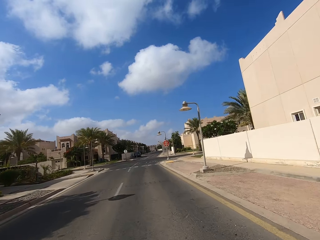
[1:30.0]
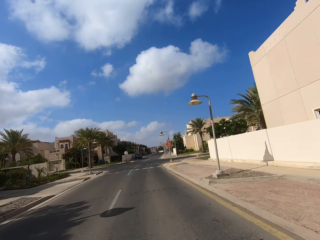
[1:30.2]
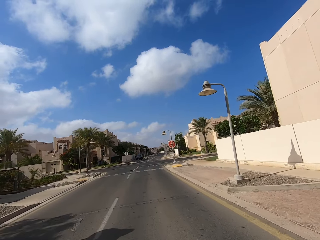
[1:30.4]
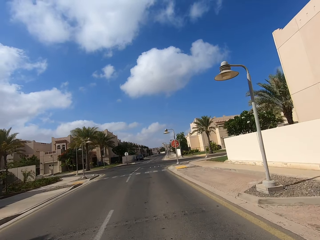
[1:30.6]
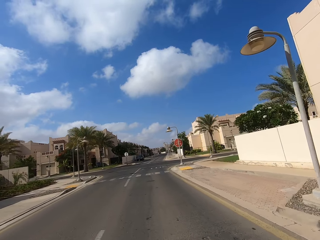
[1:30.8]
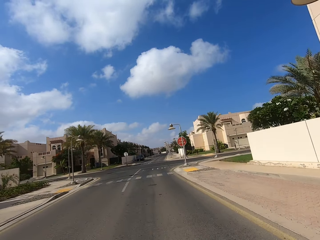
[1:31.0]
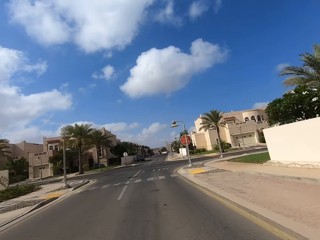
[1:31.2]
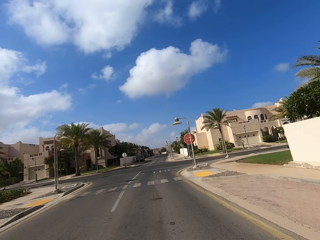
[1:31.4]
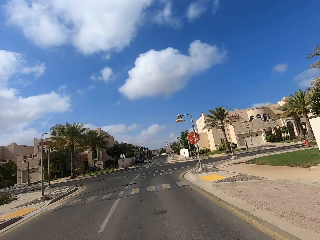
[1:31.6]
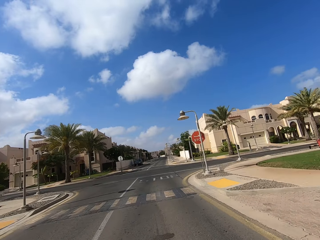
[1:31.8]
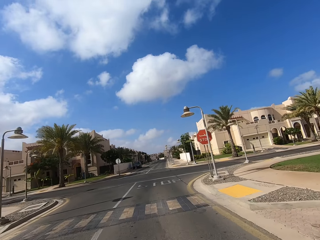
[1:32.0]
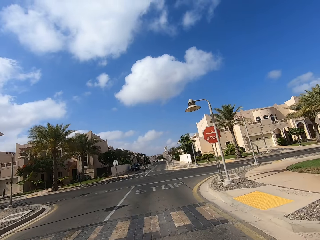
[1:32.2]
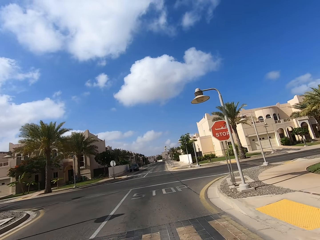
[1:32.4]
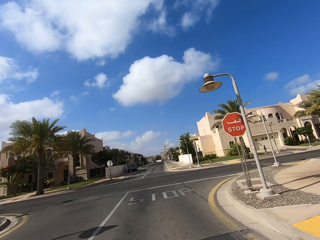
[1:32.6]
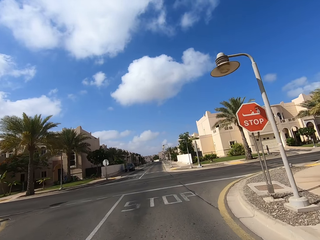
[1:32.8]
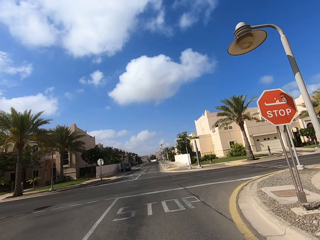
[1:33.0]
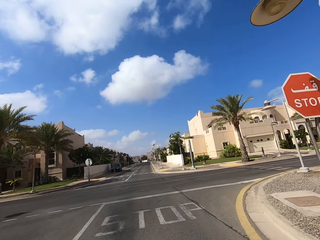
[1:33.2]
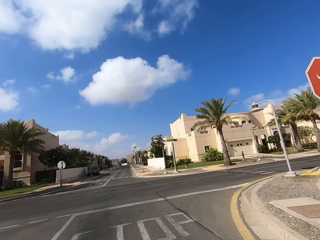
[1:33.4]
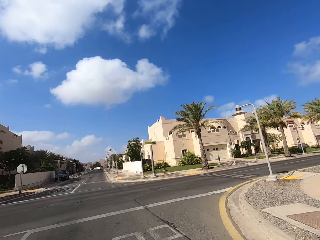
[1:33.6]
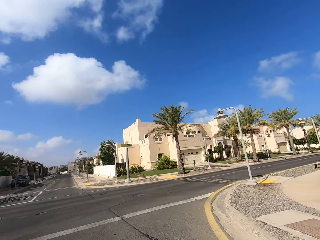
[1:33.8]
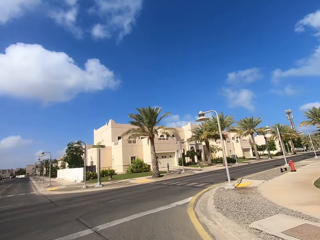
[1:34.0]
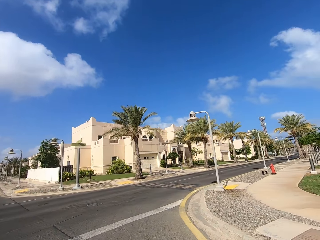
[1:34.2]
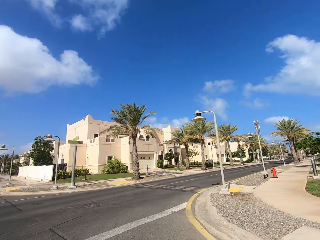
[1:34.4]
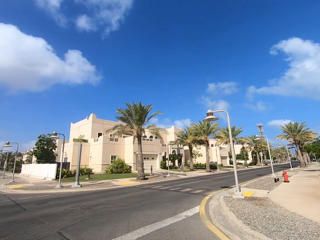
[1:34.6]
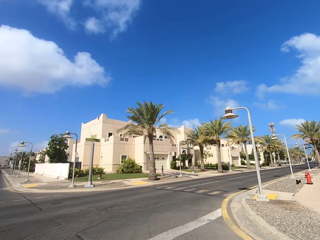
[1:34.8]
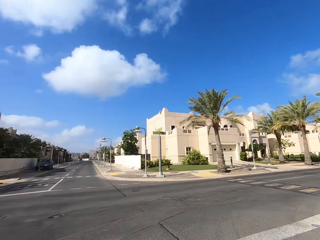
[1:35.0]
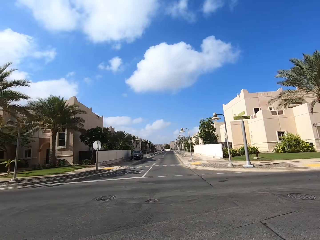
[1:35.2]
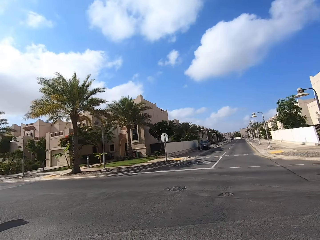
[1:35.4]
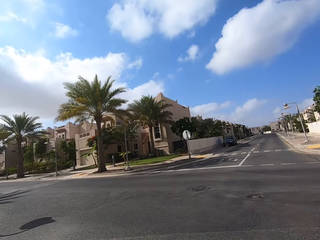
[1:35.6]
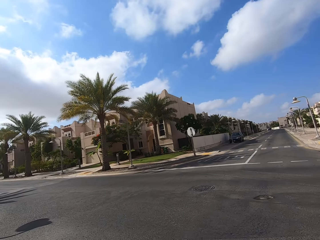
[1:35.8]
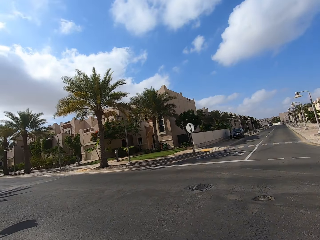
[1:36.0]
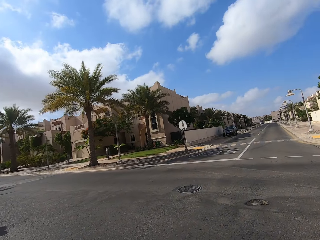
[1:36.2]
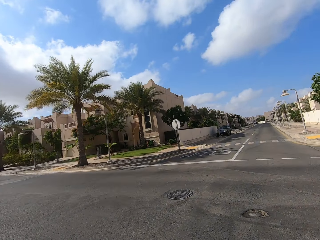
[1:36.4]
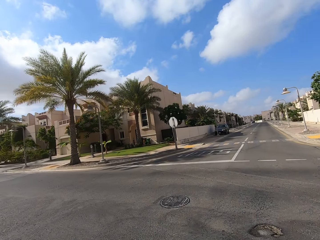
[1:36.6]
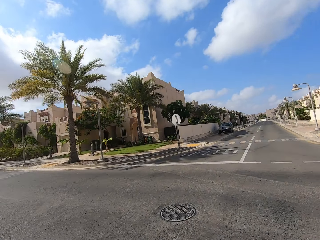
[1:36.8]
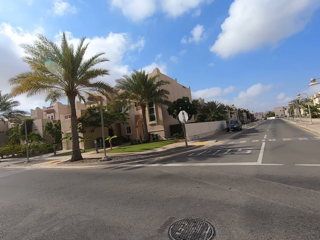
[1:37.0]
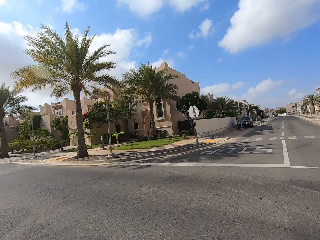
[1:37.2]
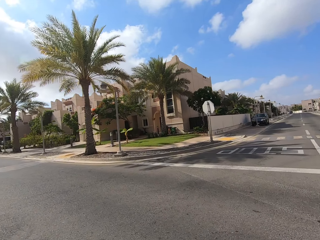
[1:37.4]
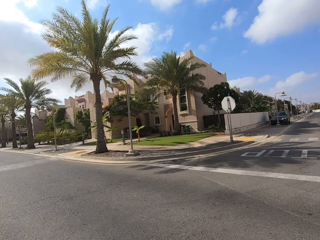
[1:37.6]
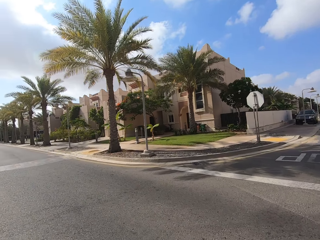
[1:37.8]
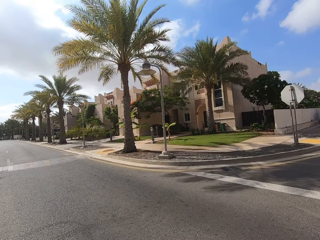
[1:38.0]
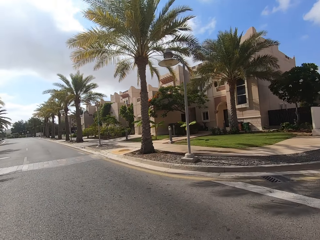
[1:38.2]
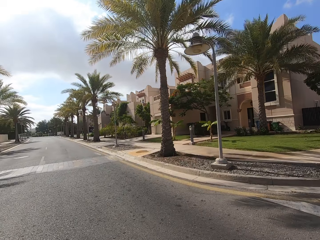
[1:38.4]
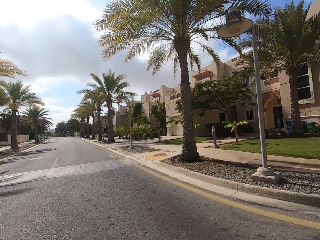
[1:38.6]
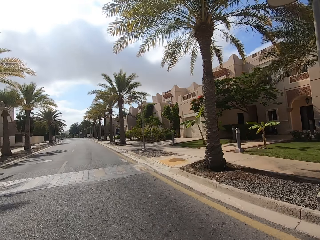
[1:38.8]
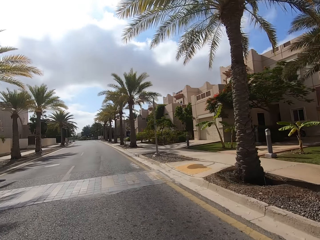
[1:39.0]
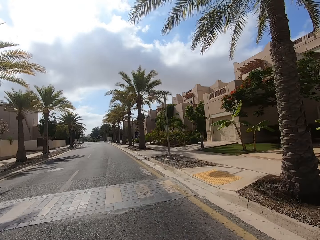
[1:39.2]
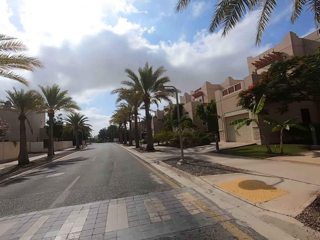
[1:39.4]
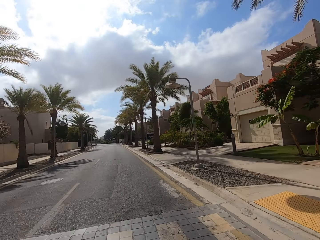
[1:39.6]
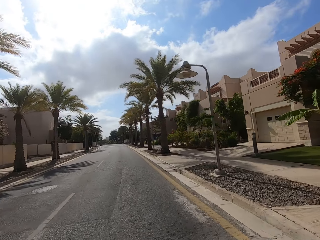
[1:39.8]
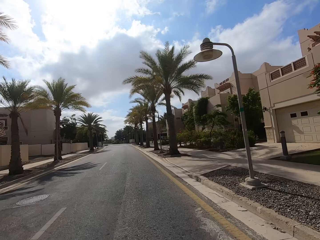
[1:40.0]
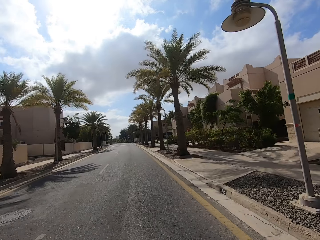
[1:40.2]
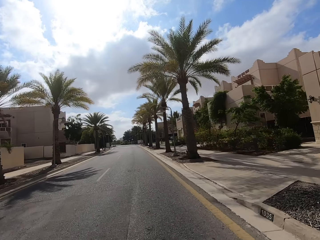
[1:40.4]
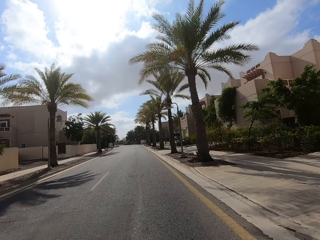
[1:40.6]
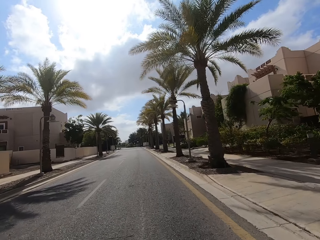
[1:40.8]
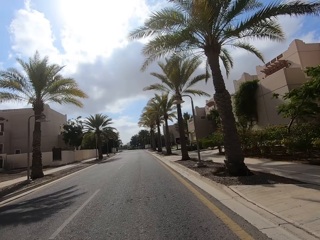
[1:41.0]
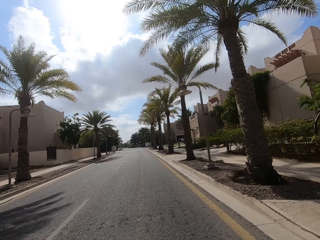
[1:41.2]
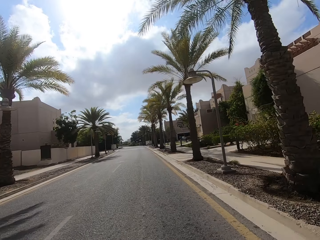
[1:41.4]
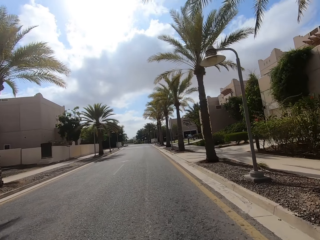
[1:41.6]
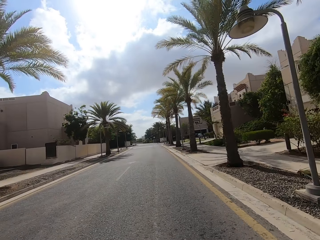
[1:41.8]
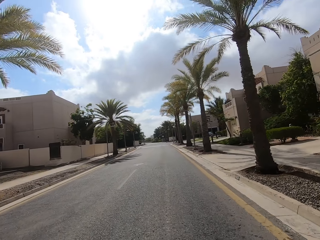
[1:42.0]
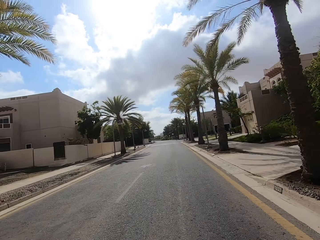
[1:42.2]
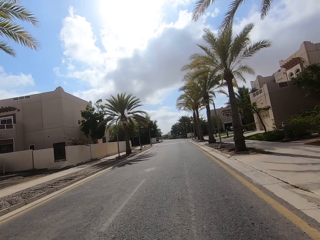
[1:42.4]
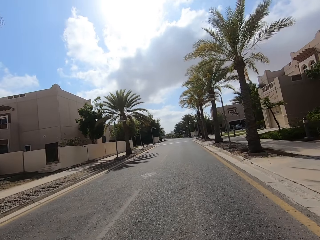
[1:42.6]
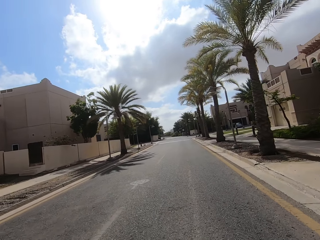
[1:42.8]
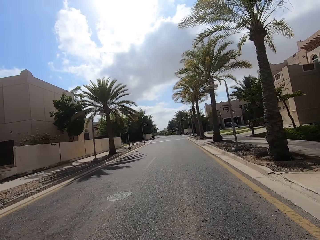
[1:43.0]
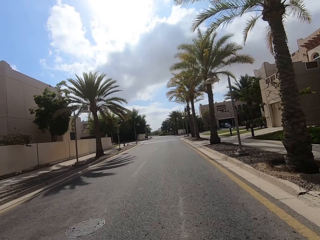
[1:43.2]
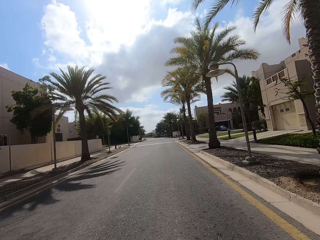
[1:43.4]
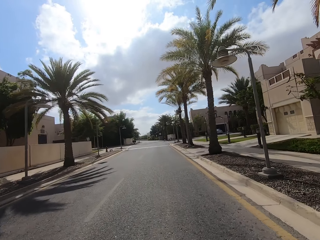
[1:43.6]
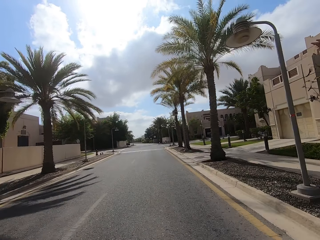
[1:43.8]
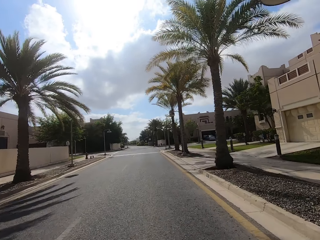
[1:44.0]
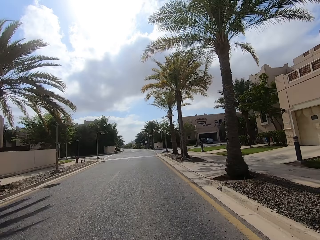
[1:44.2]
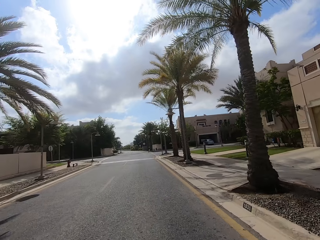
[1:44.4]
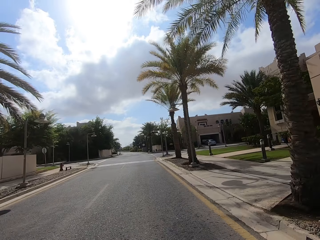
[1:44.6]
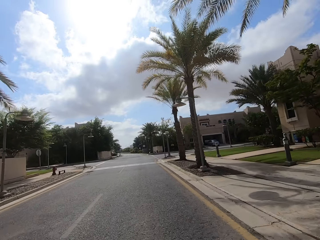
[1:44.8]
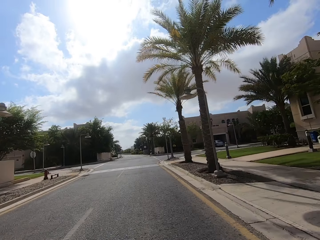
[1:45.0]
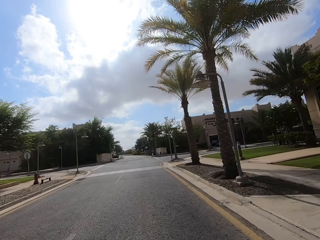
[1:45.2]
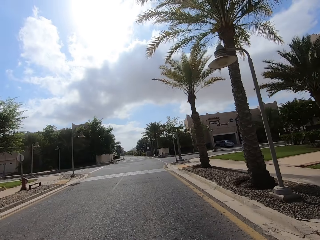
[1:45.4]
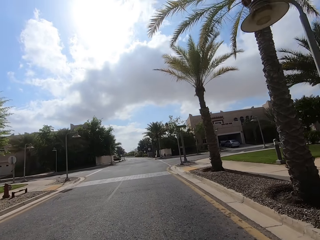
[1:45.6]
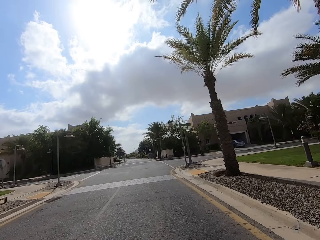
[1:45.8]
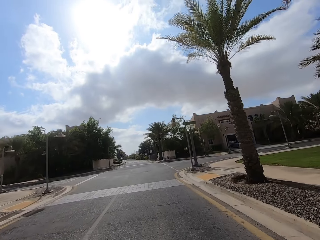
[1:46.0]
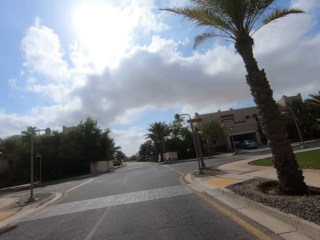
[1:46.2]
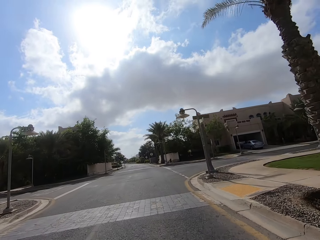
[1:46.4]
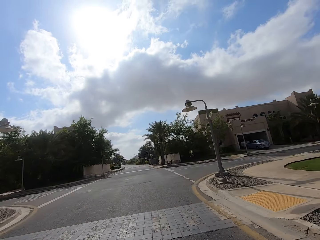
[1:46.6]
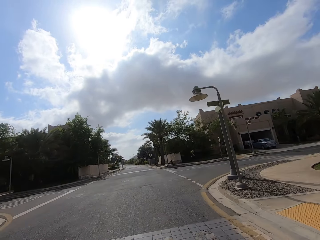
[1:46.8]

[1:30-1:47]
The camera wearer looks at all the sides of the roads. They ride the scooter on the road. They ride the scooter on the road and take a left turn. They drive straight ahead.

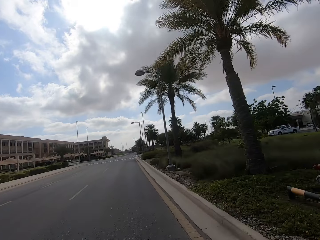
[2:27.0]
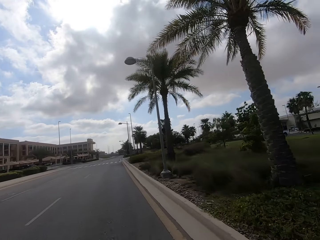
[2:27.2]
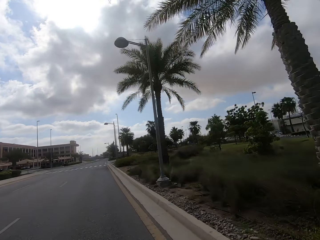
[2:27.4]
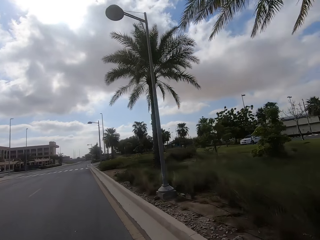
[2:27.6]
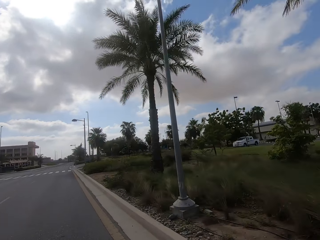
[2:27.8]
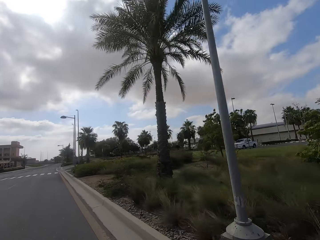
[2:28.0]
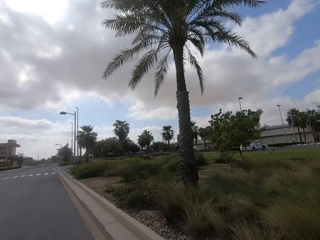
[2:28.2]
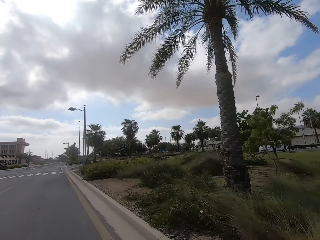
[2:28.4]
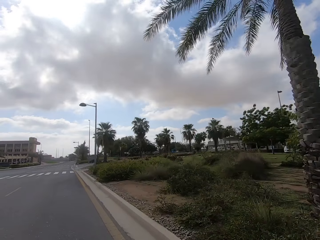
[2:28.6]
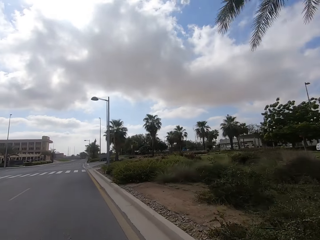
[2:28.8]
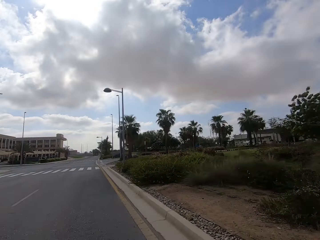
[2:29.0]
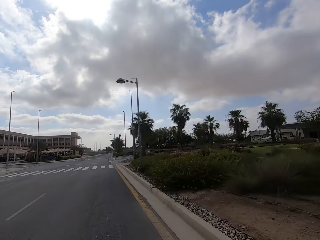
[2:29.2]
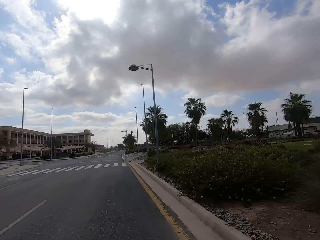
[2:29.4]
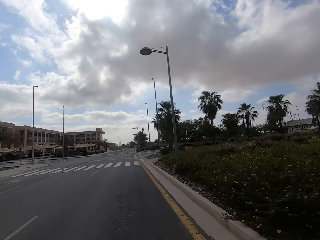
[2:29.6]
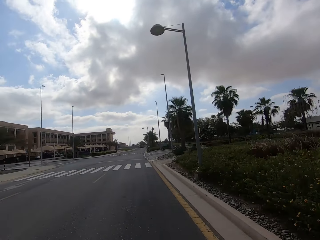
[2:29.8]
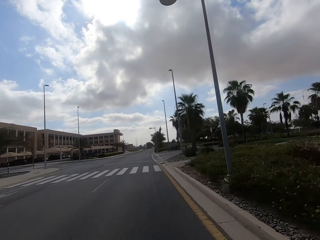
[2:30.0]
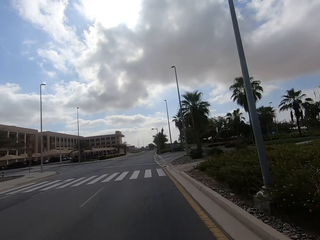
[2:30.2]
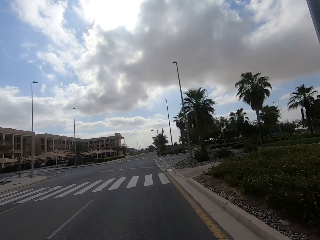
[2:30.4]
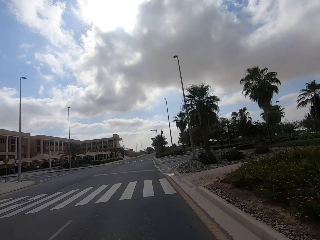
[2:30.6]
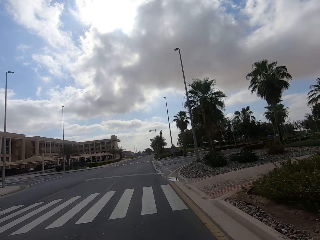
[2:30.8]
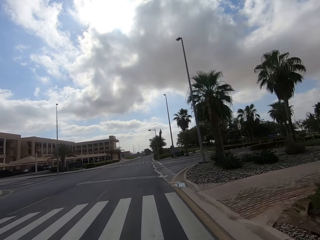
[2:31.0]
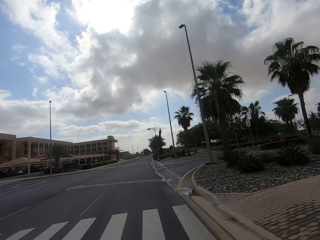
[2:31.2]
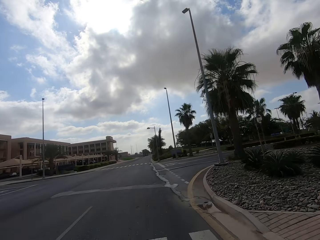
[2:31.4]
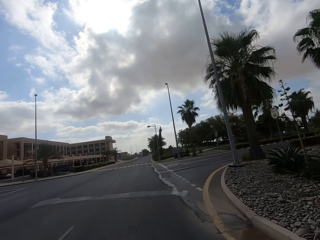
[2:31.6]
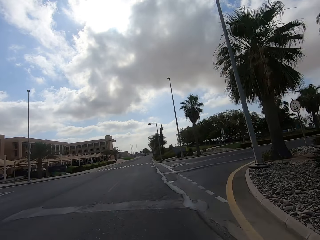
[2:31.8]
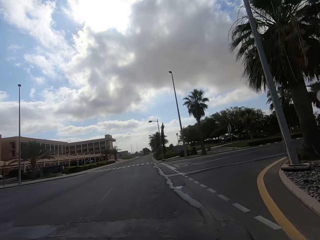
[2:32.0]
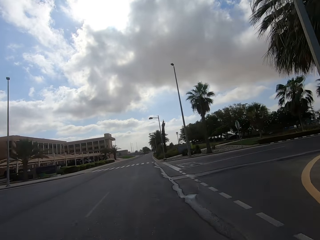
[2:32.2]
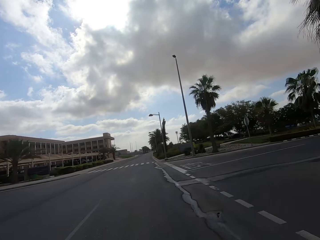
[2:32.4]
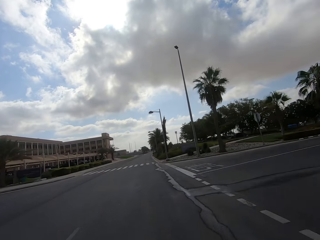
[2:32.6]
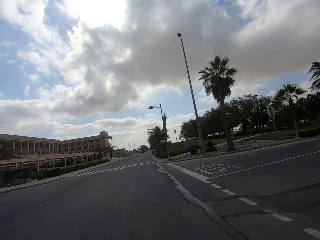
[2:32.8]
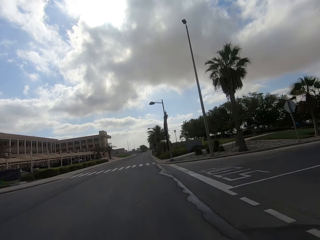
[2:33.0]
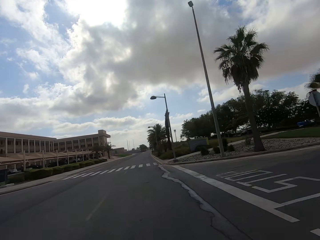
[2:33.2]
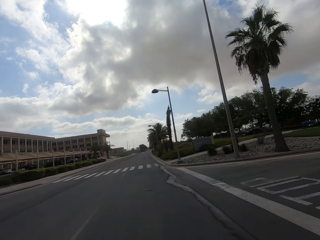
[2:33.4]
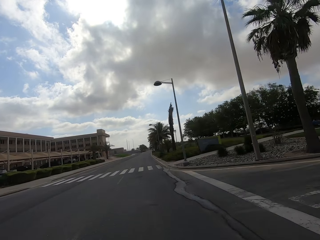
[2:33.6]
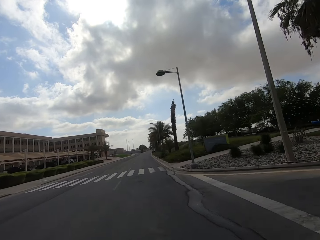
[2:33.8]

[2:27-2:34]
The camera wearer rides the scooter on the road and looks around.
